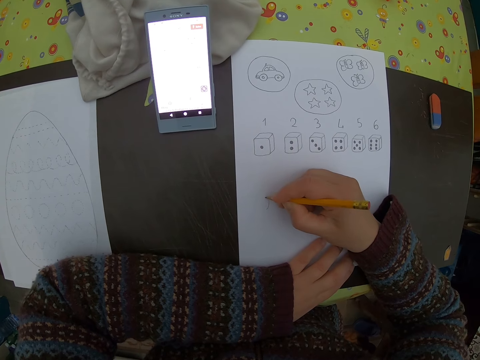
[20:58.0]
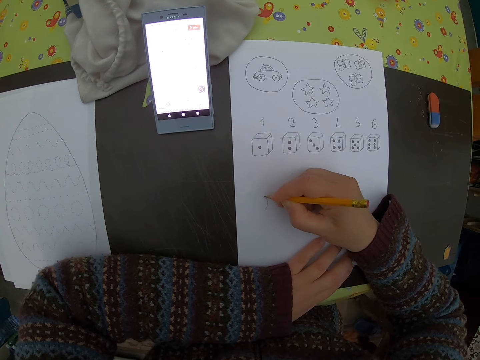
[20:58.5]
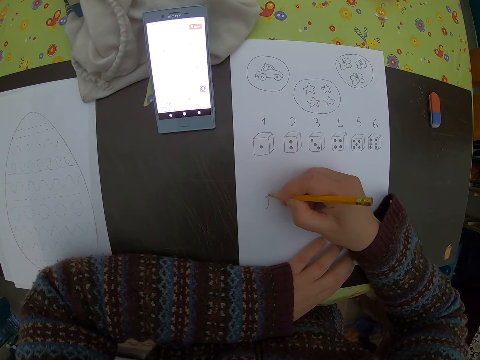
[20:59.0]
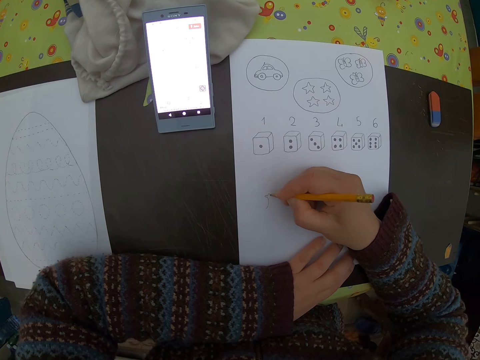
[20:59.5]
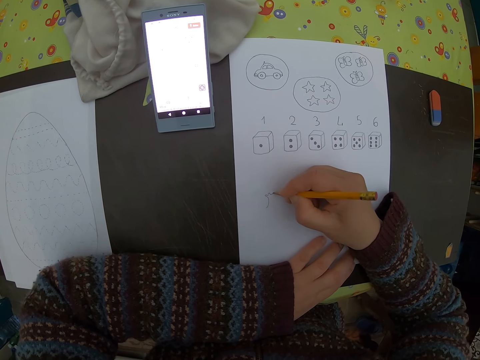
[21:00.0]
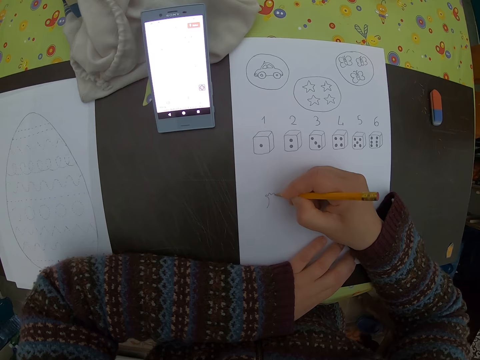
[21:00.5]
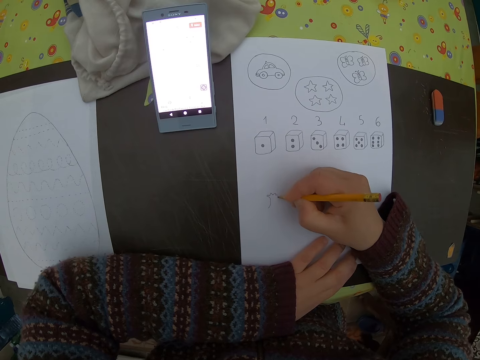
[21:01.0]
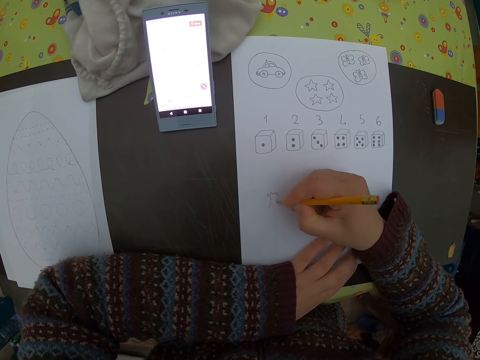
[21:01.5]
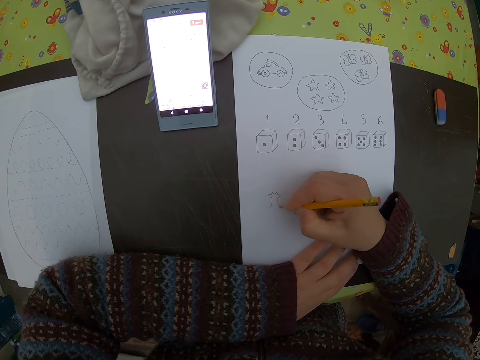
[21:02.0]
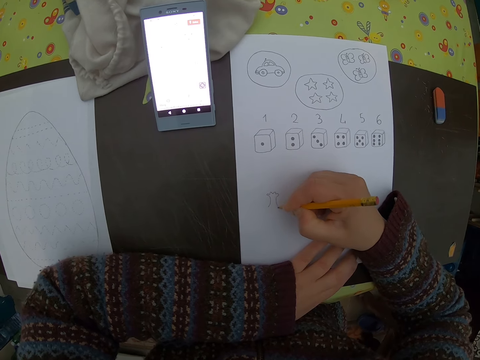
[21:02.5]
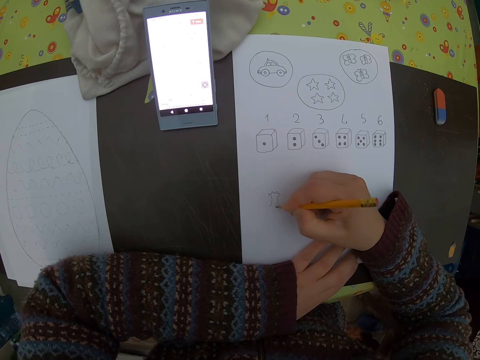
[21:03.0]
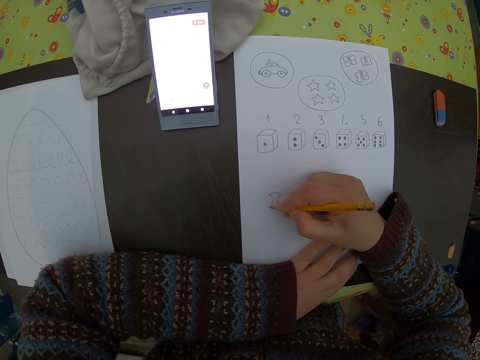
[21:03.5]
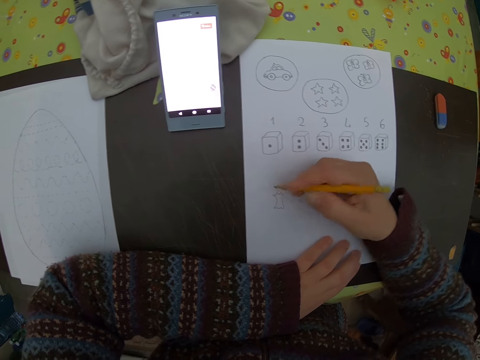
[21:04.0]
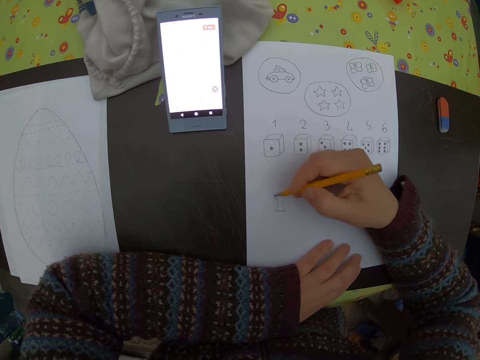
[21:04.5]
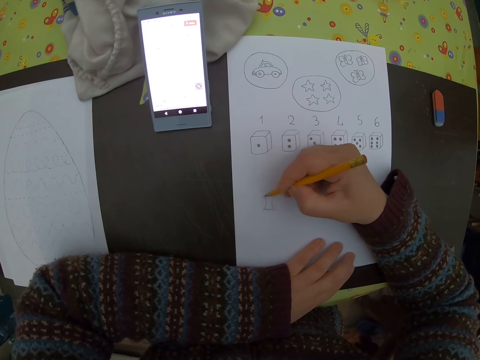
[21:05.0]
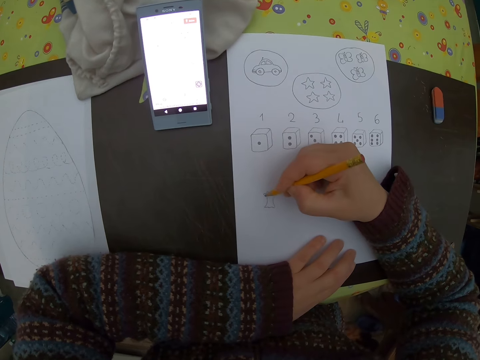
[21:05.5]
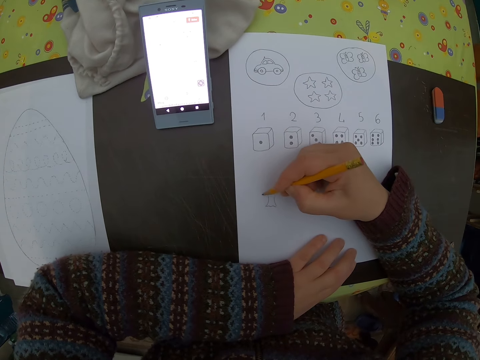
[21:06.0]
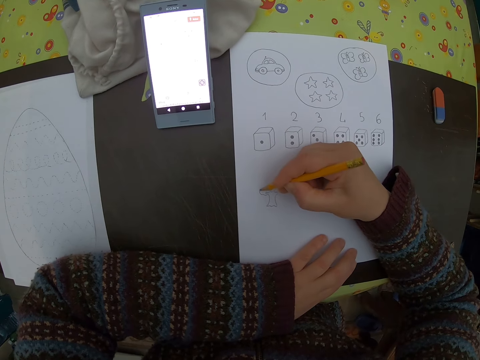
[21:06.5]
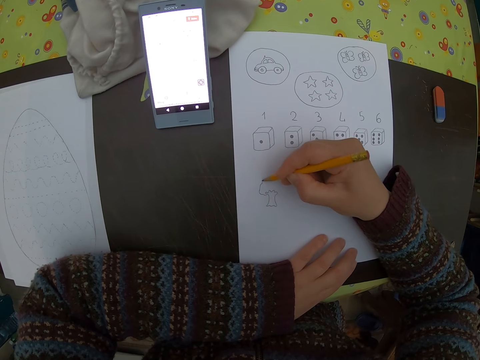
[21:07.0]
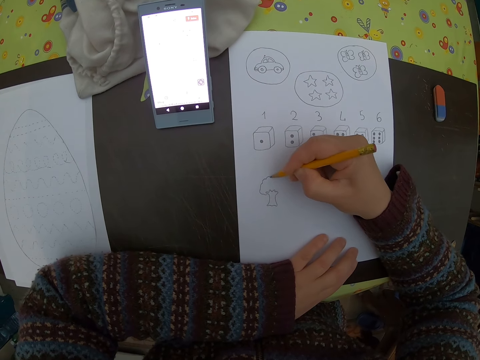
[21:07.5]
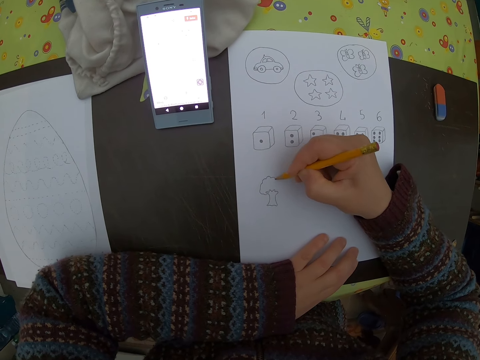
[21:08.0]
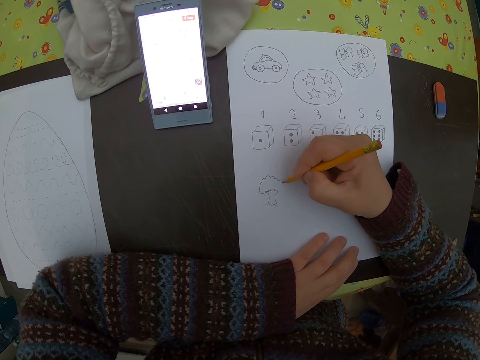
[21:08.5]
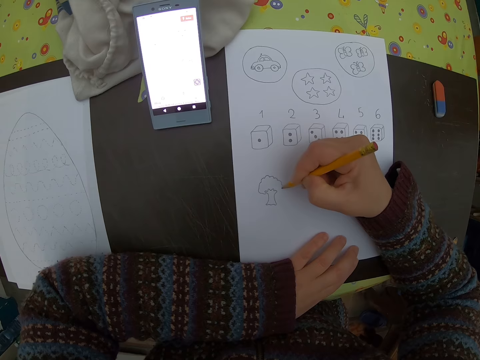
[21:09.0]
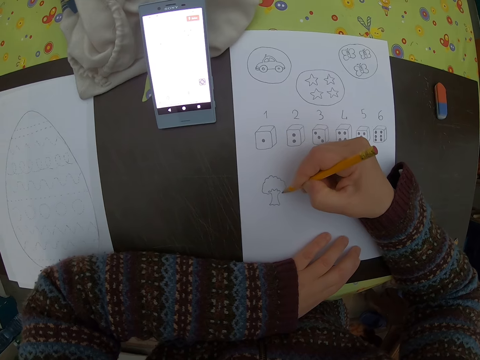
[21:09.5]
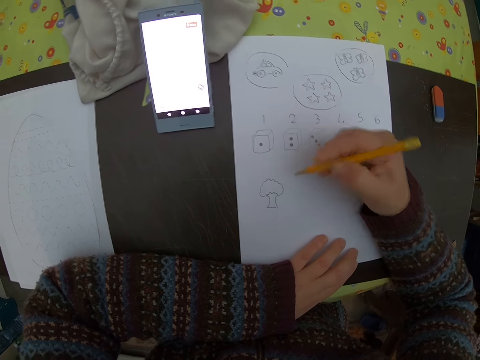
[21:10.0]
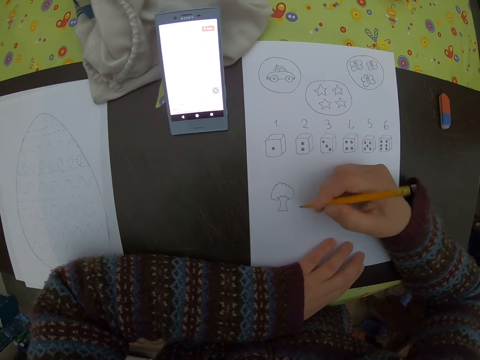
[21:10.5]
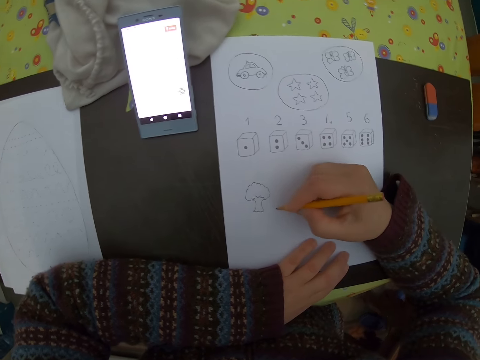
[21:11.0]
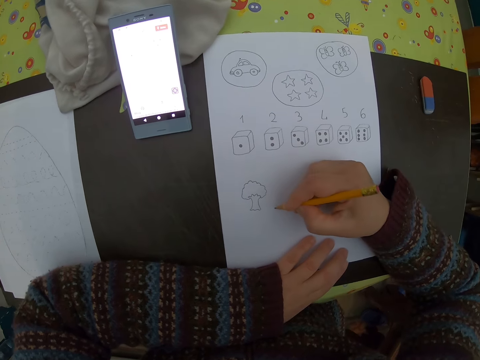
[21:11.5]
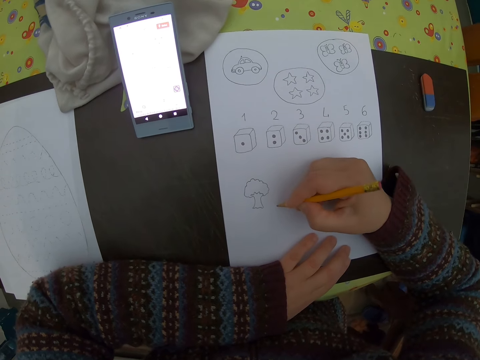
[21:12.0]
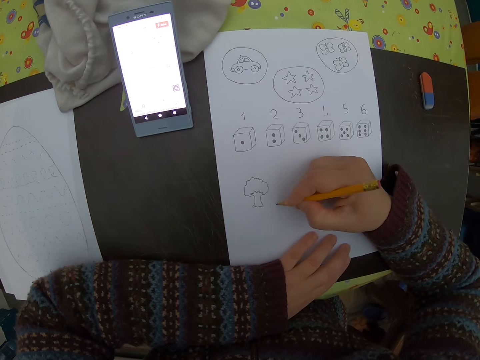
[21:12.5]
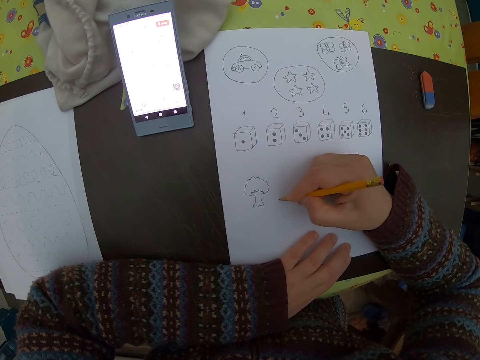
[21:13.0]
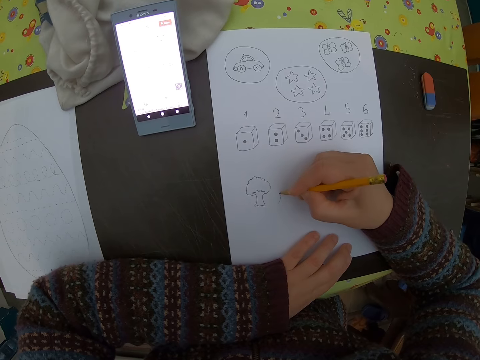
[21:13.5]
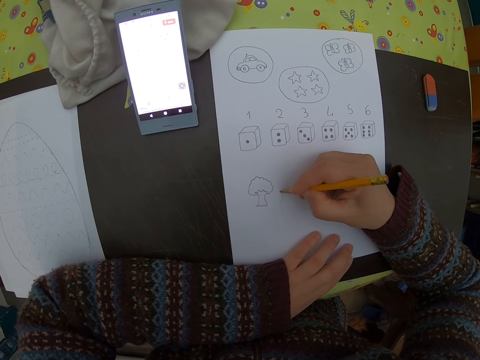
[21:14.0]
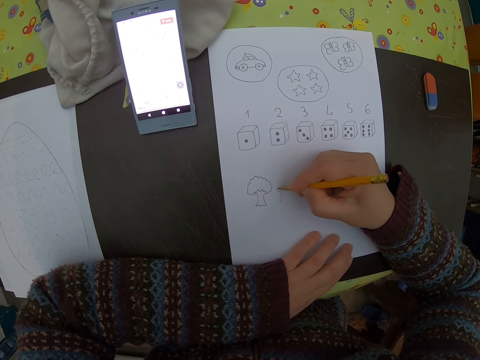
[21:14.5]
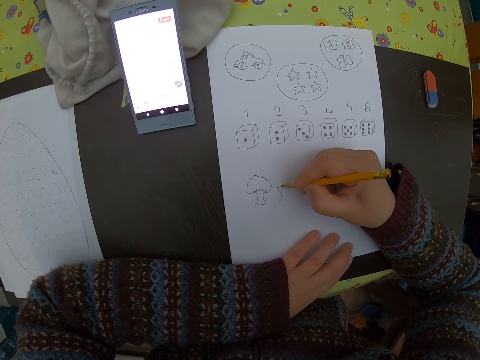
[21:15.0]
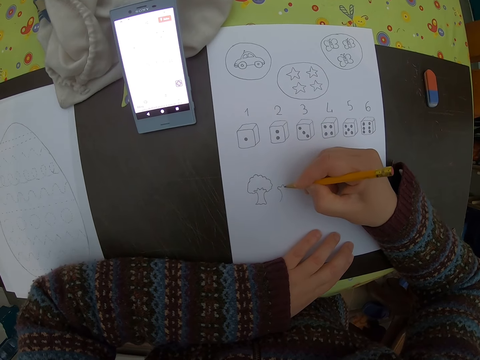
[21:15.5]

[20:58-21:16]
The camera wearer adjusts the pencil. They draw a tree.

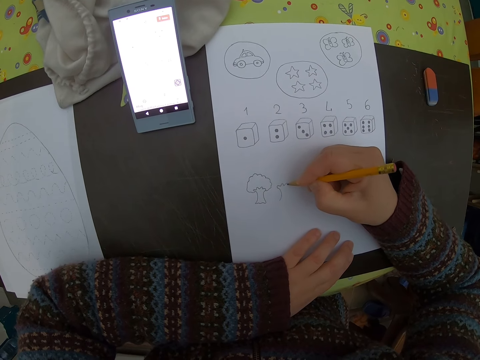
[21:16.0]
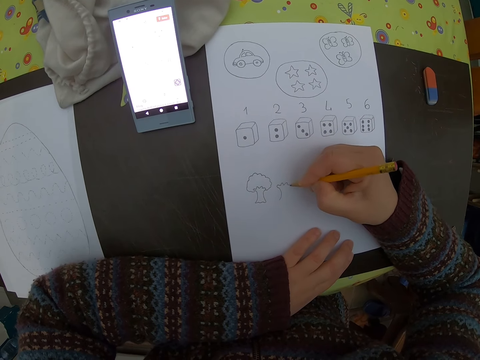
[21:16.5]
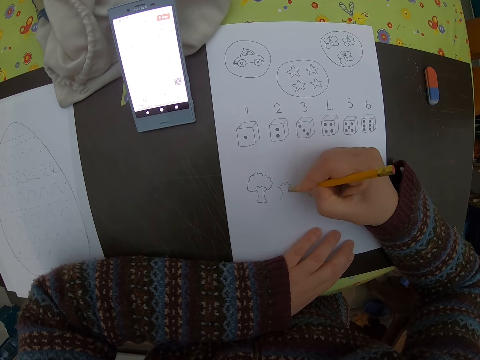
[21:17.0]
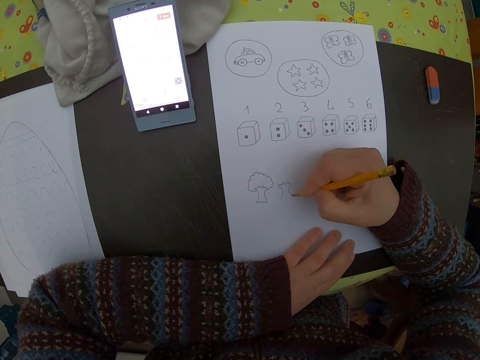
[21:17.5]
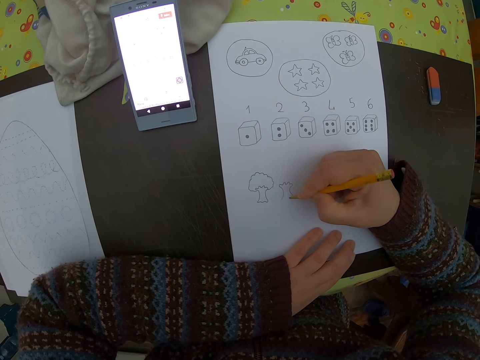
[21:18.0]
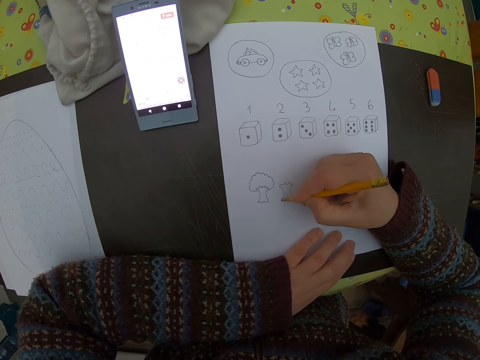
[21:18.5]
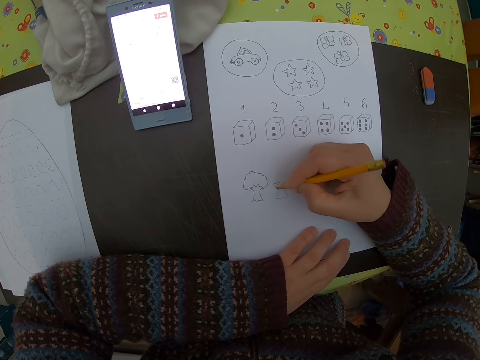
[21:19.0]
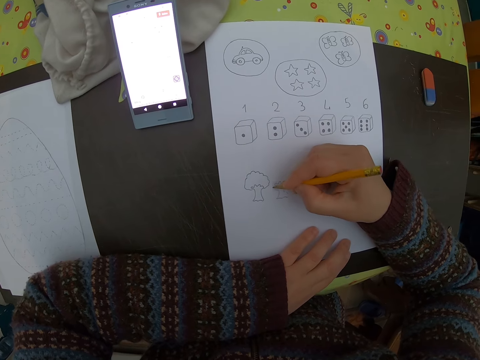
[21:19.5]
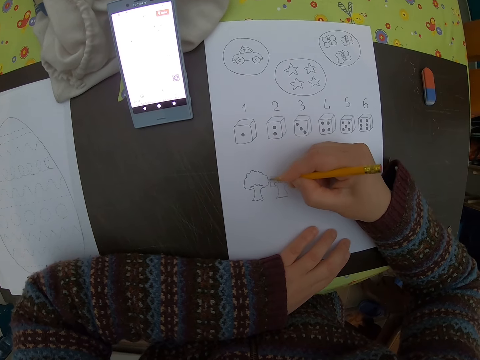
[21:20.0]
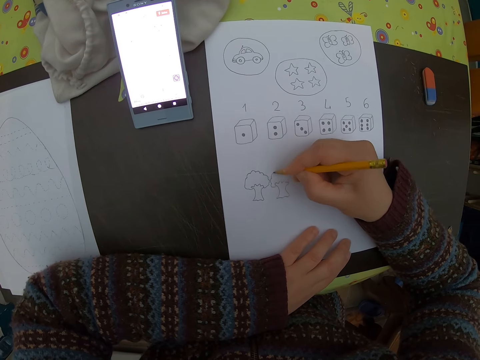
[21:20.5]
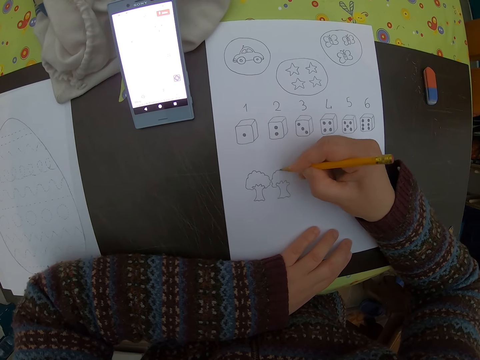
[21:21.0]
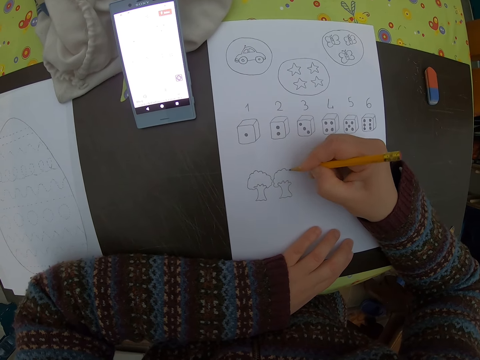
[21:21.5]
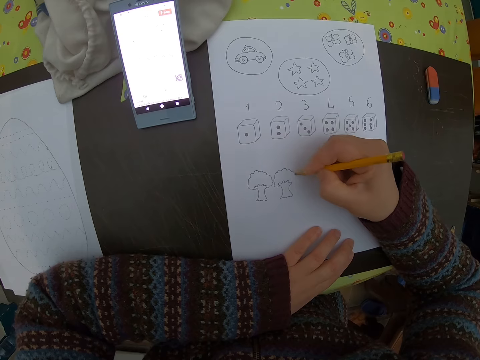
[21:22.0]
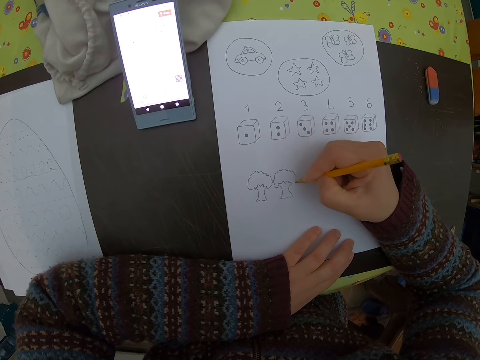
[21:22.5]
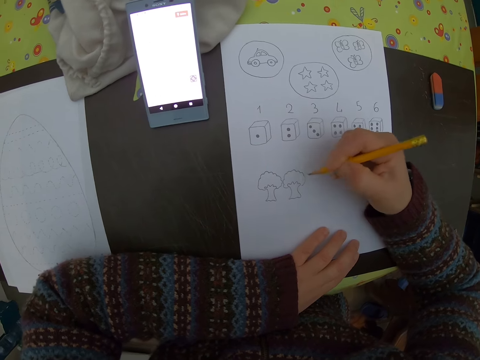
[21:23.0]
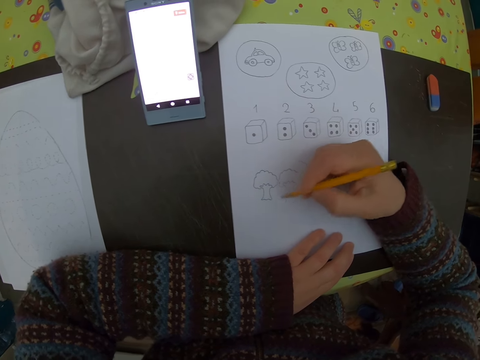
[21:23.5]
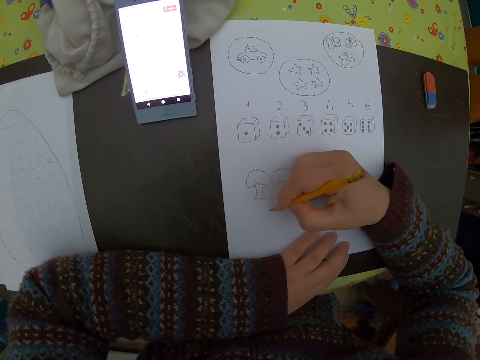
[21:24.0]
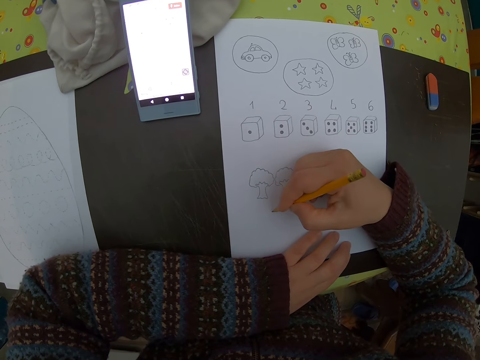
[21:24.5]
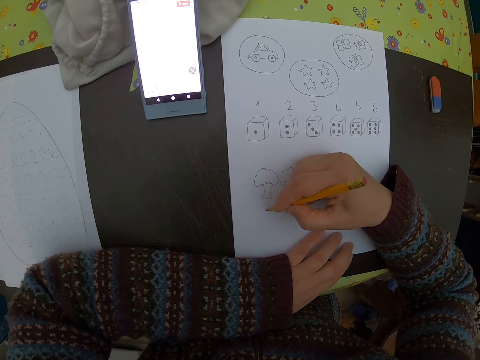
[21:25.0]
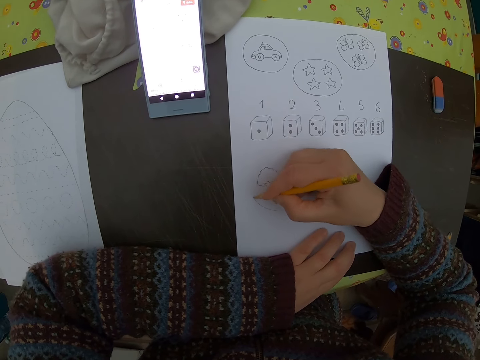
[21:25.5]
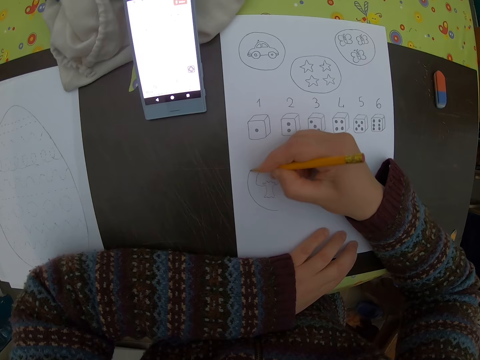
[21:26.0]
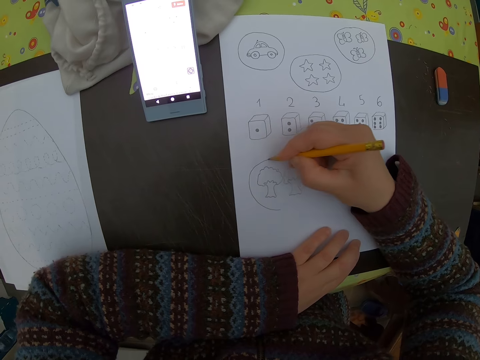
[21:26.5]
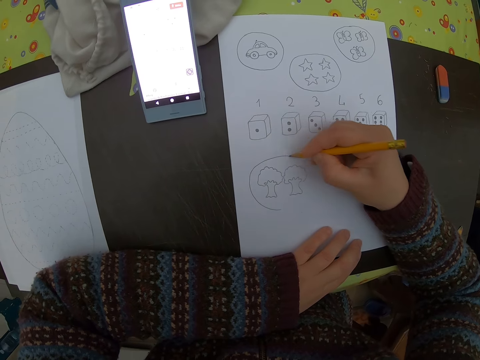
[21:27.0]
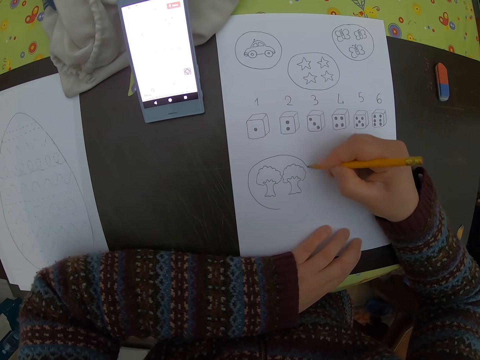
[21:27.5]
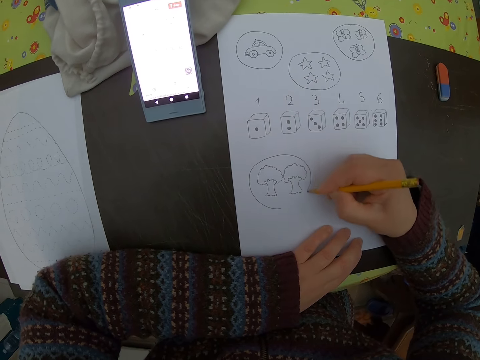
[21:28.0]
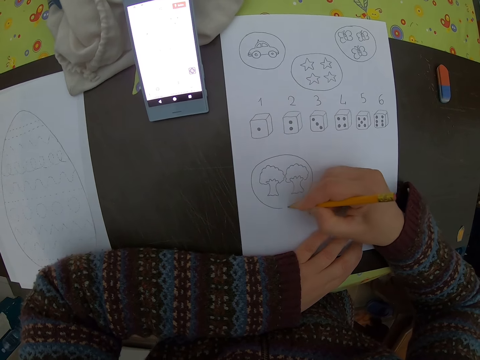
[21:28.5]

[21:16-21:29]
The camera wearer draws a circle around the pictures of the trees.
